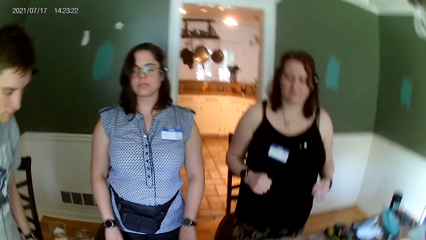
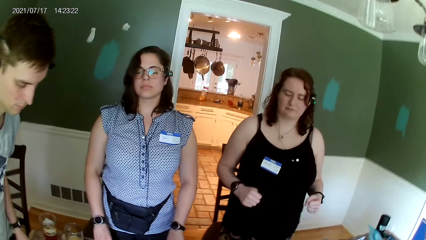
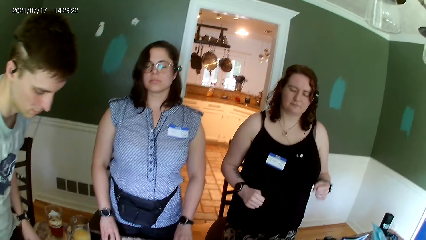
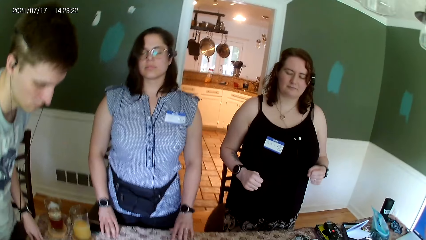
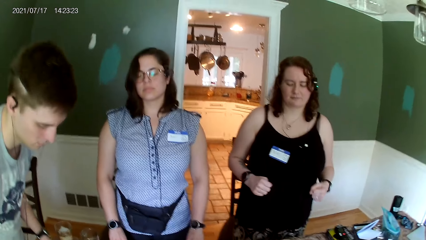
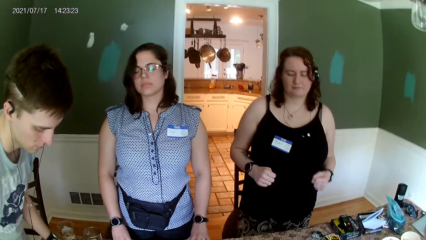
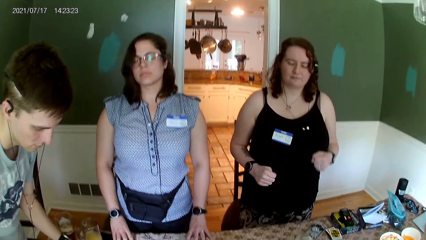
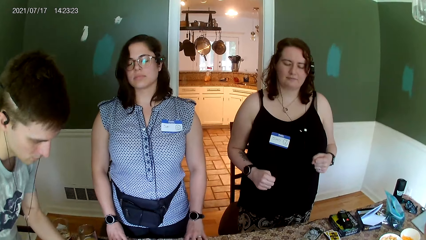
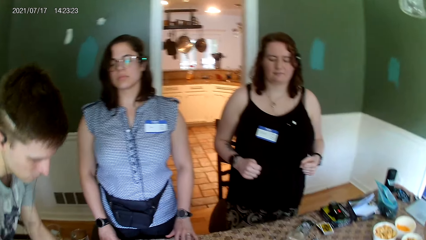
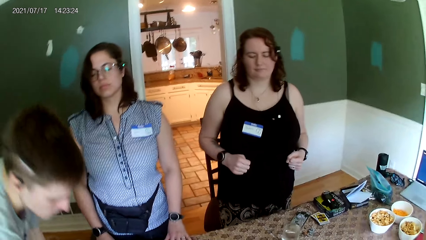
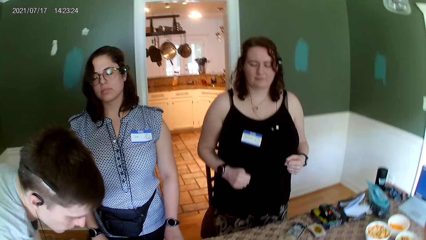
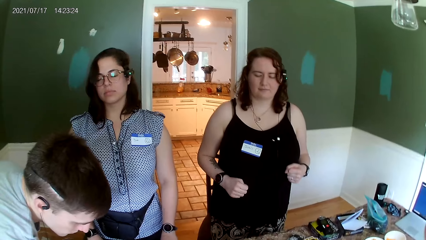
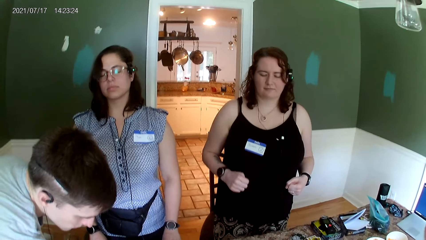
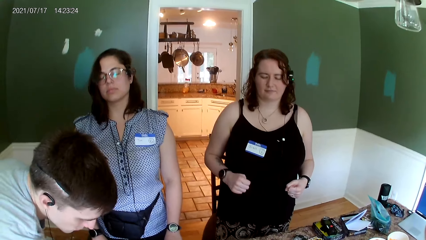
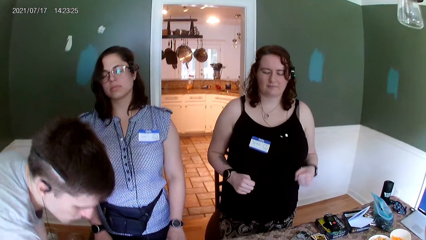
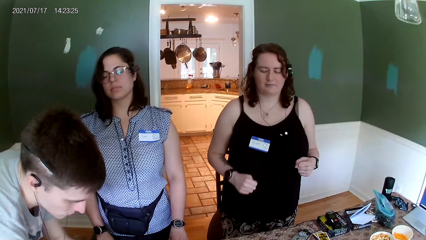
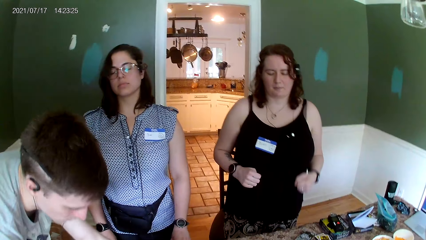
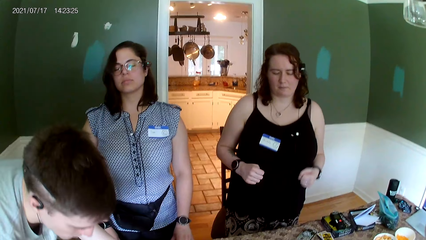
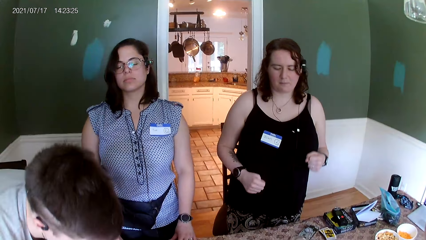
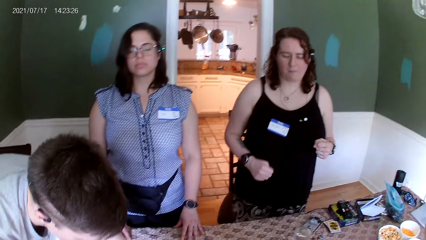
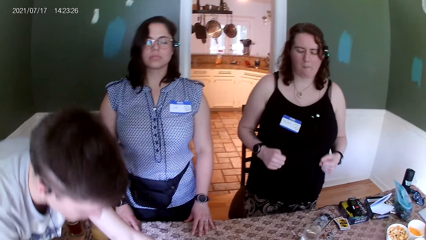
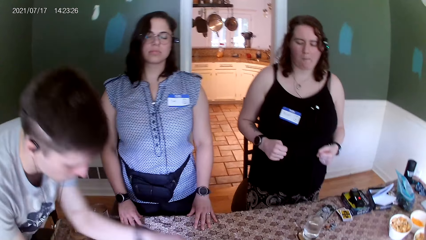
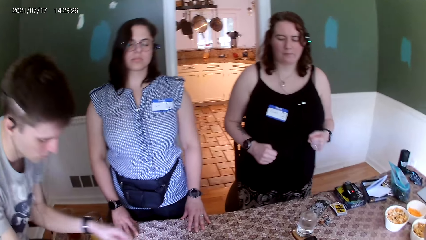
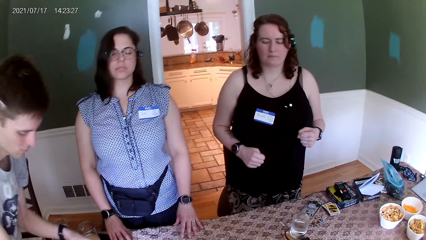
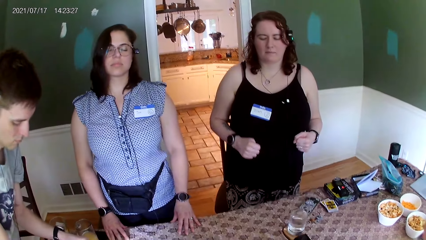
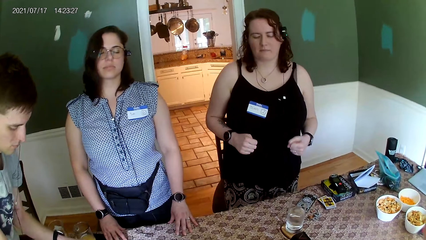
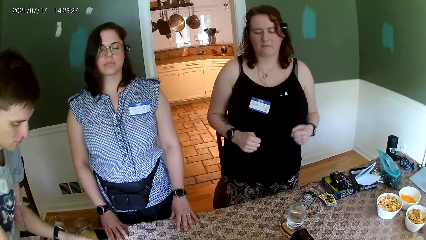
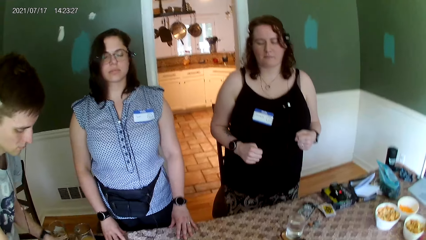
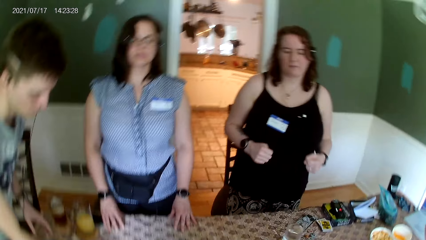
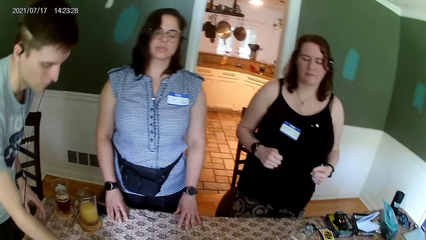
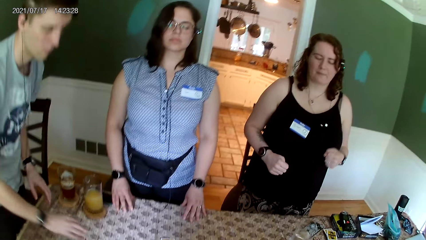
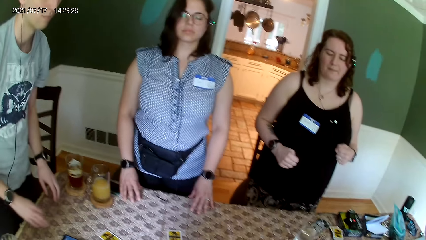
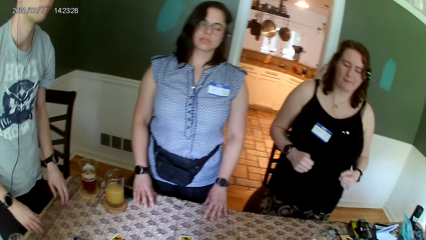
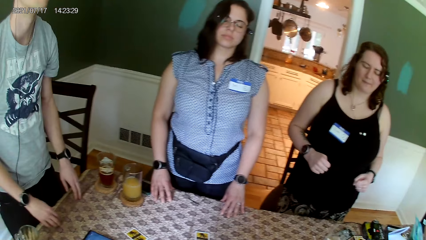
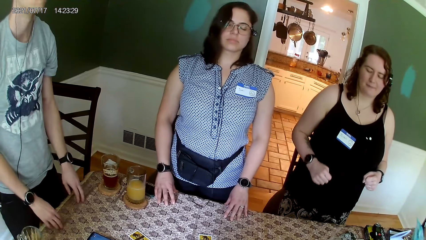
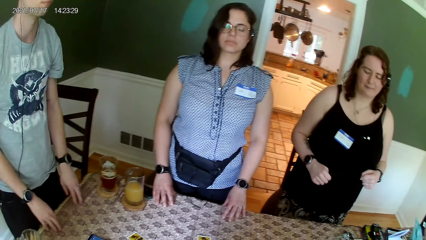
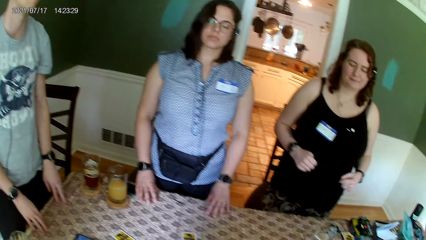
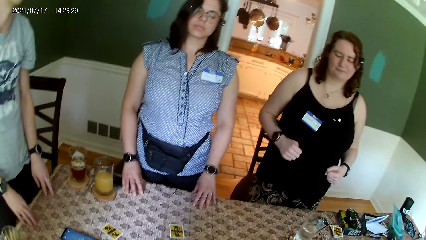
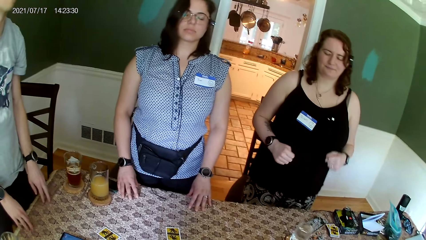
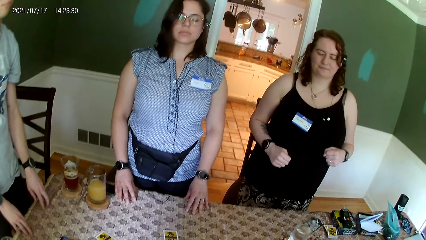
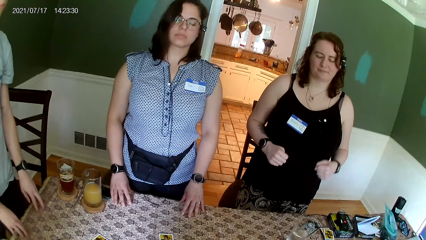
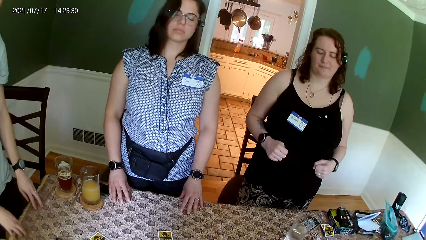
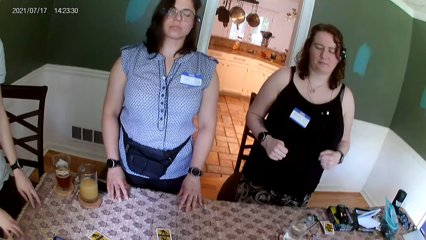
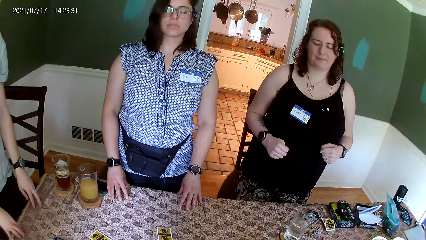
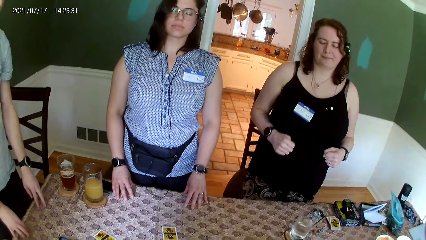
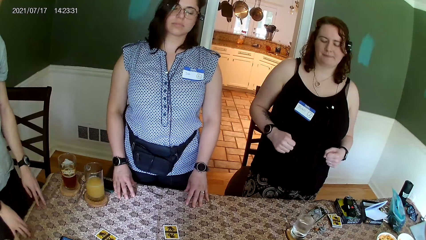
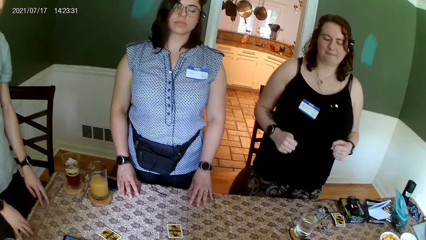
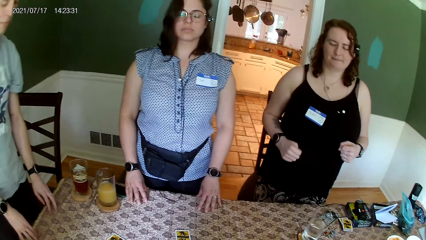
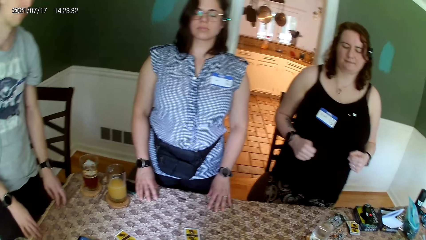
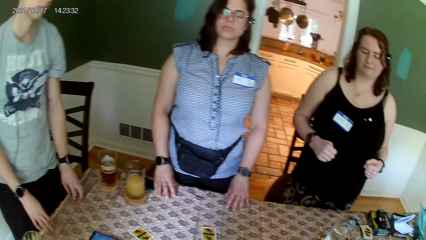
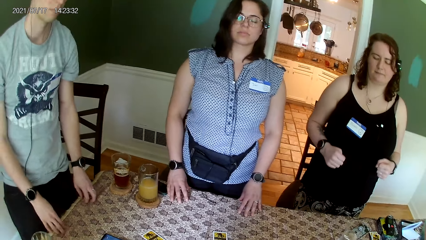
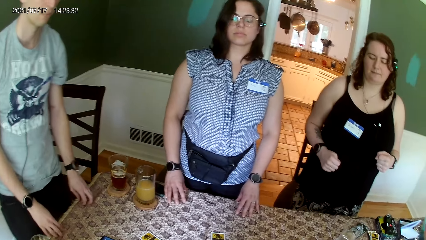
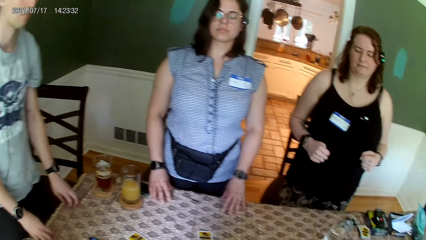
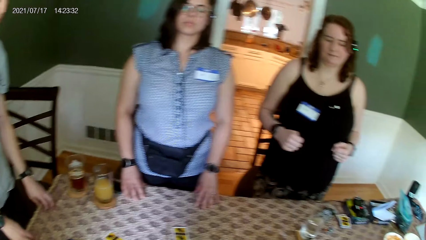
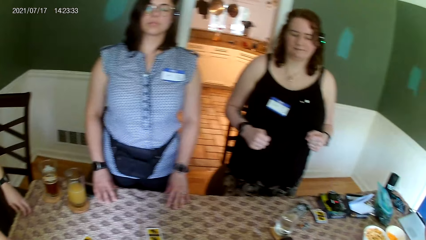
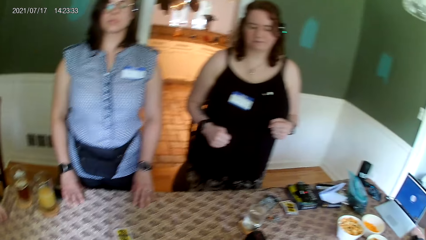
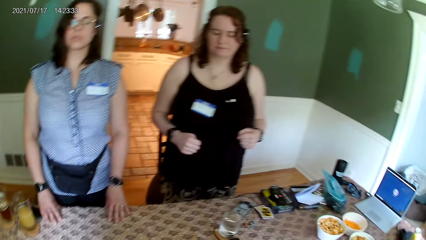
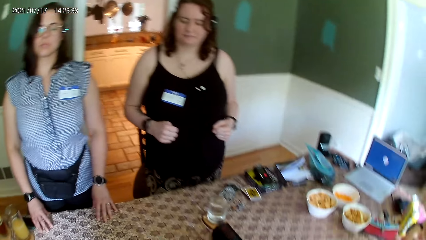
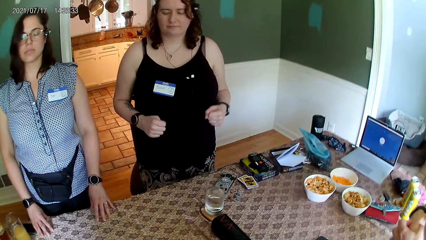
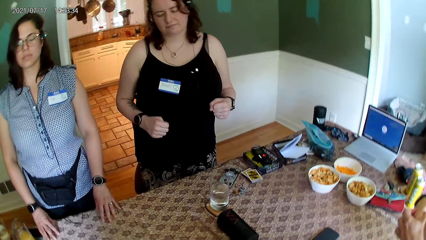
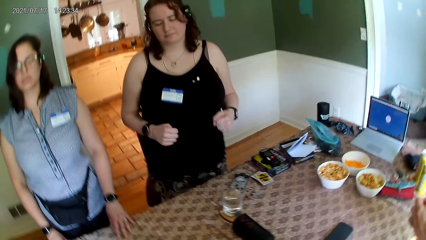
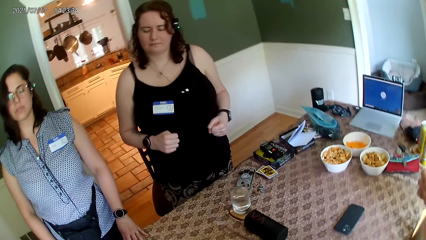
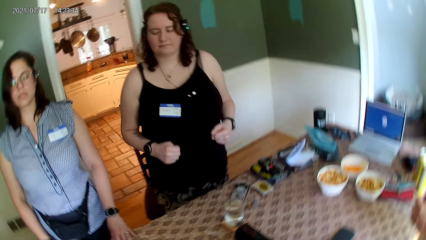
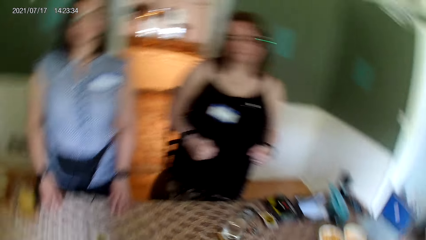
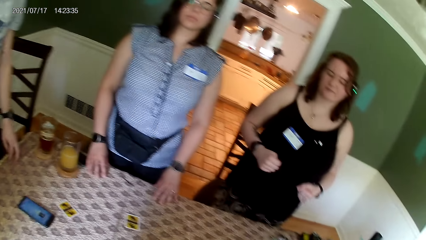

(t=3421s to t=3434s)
A male moves cards on the table. The camera wearer dances to the tune.

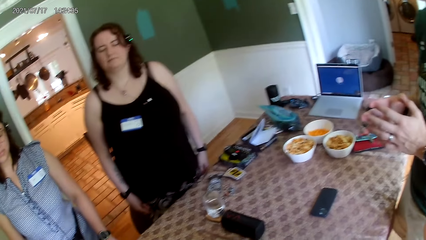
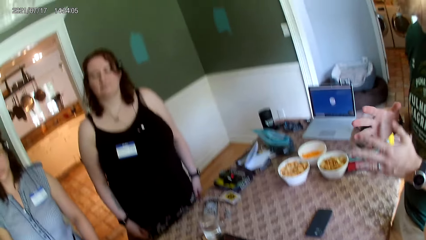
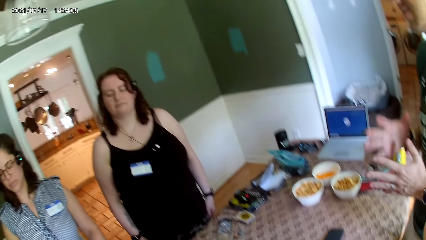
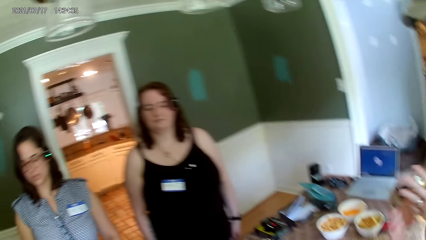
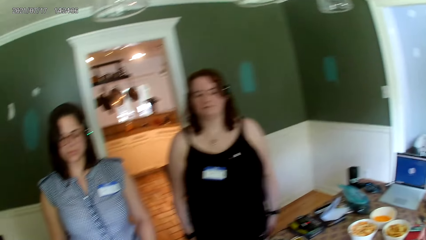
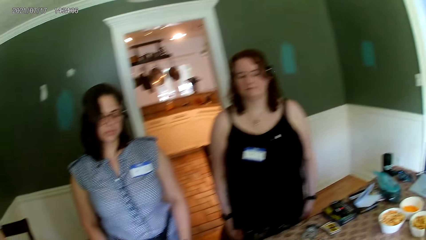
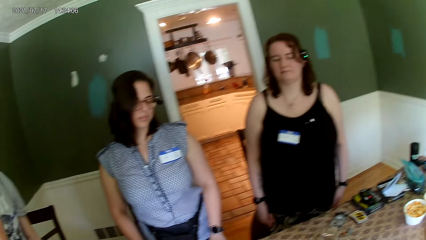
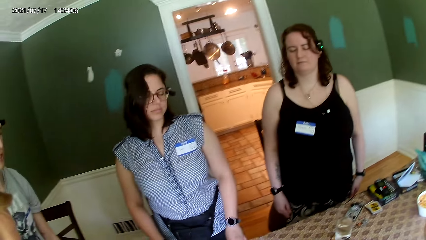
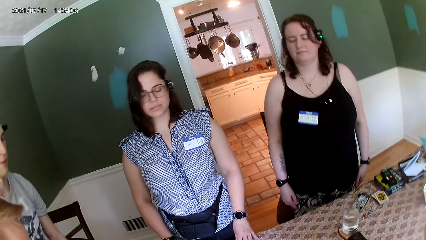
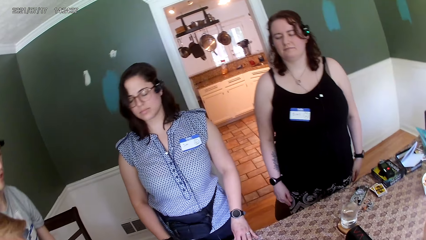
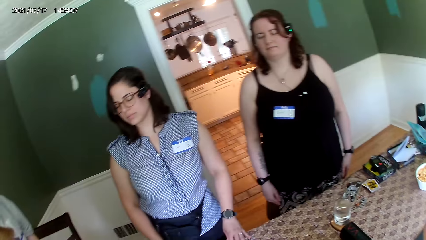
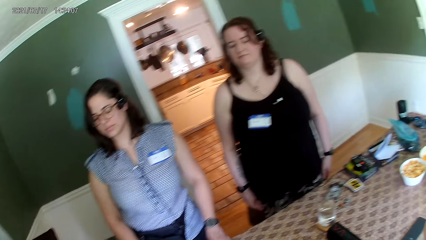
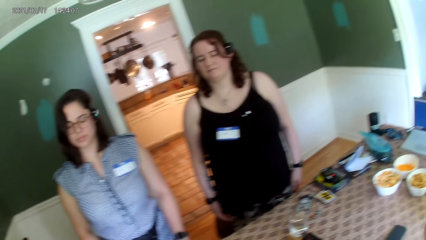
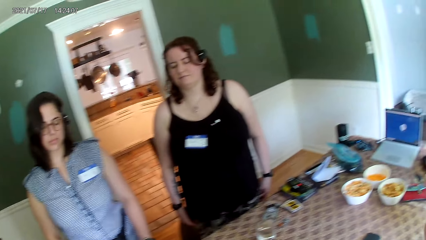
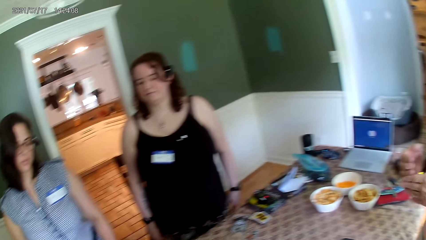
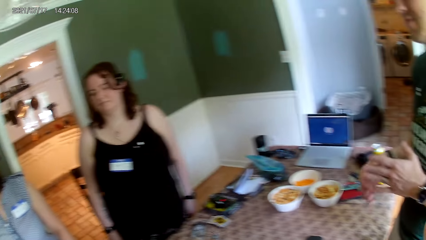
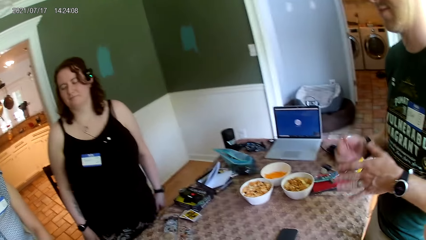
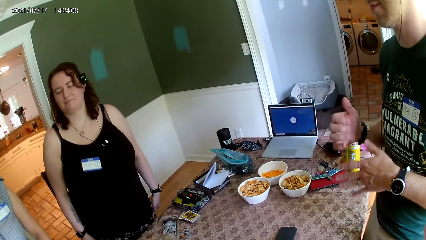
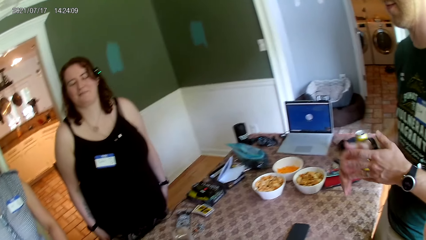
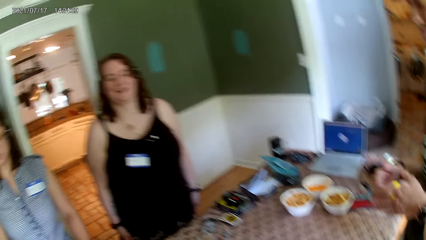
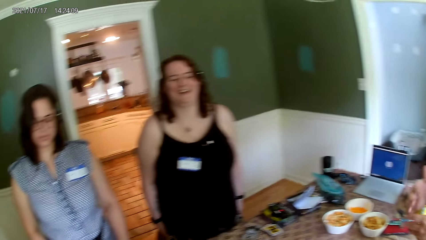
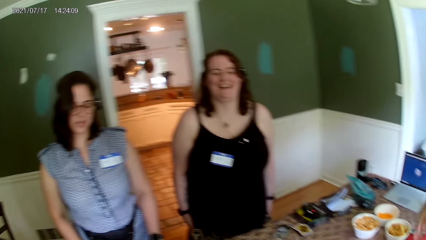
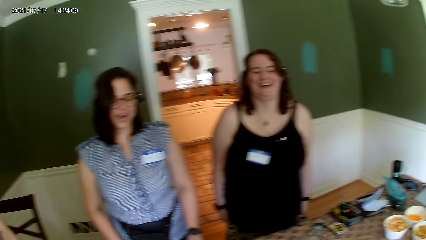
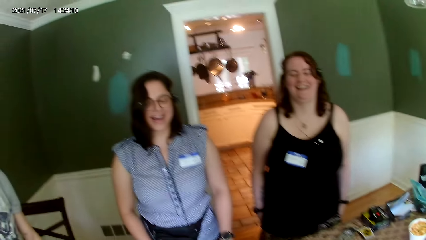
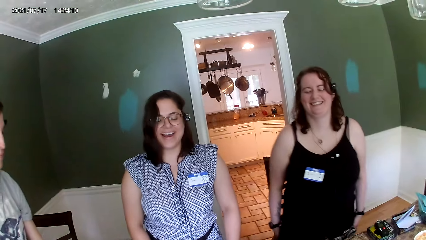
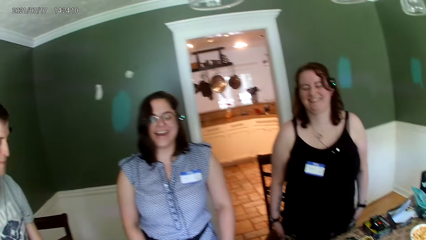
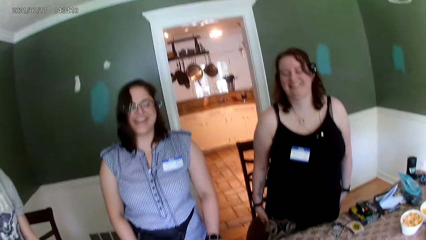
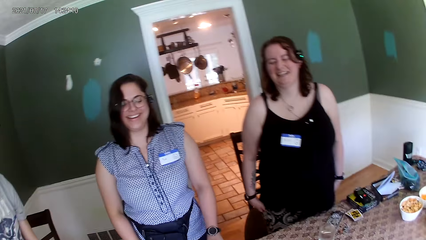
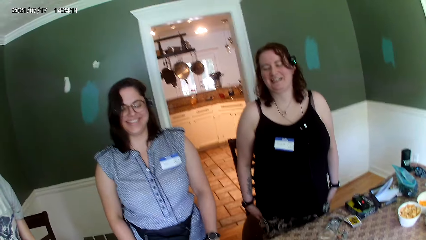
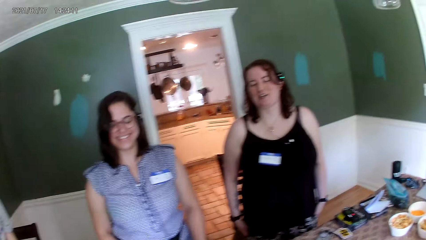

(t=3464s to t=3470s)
A male converses with a female. A man speaks to the group of people at the table.
